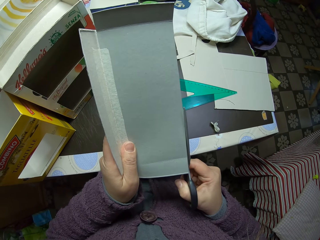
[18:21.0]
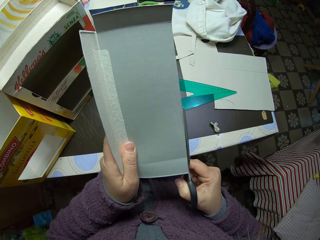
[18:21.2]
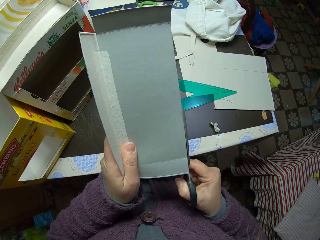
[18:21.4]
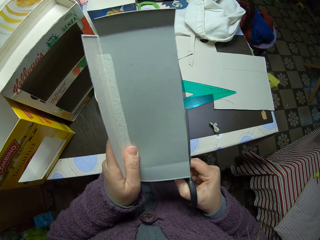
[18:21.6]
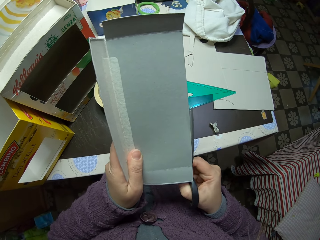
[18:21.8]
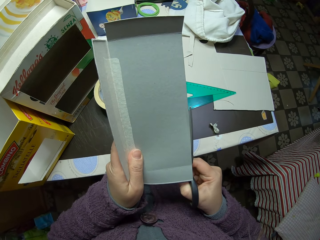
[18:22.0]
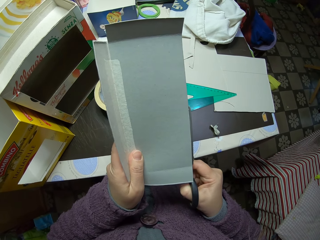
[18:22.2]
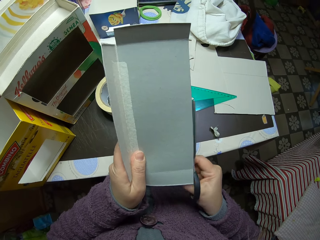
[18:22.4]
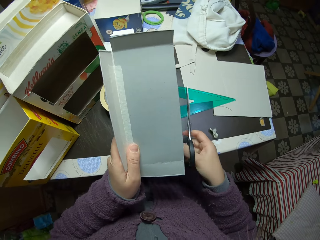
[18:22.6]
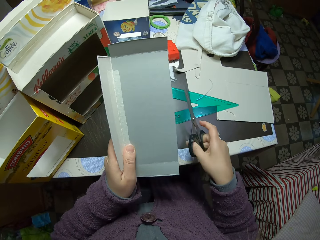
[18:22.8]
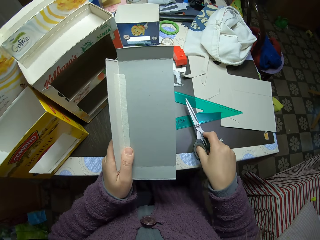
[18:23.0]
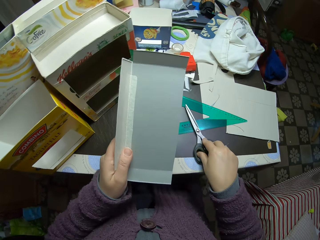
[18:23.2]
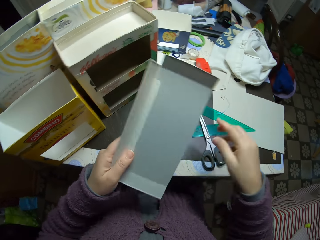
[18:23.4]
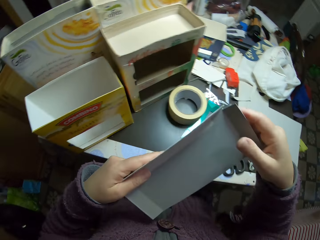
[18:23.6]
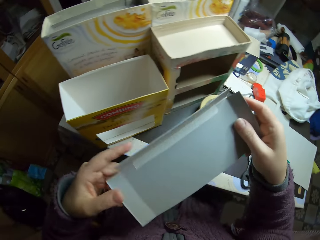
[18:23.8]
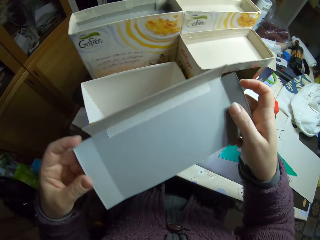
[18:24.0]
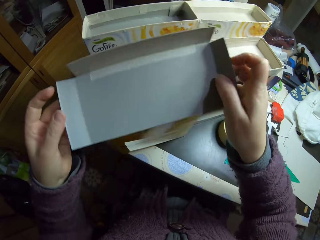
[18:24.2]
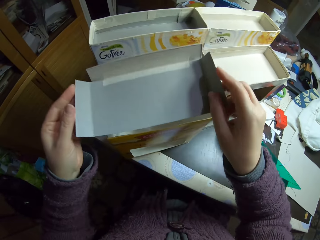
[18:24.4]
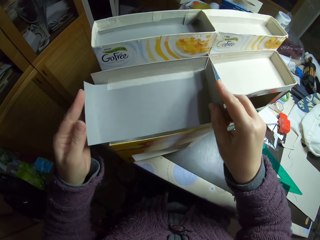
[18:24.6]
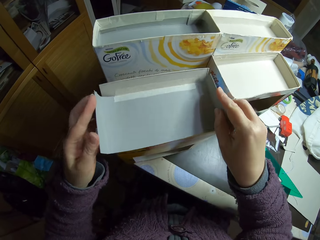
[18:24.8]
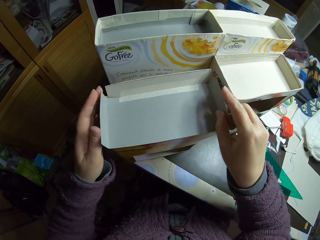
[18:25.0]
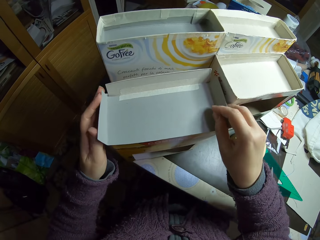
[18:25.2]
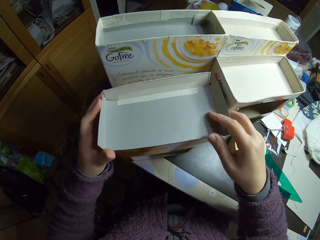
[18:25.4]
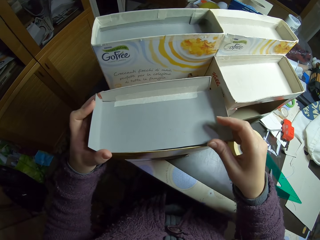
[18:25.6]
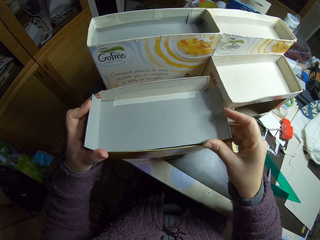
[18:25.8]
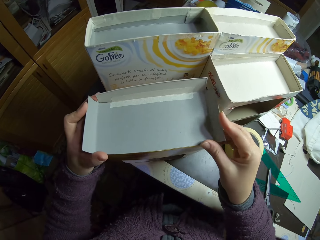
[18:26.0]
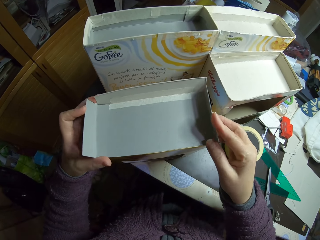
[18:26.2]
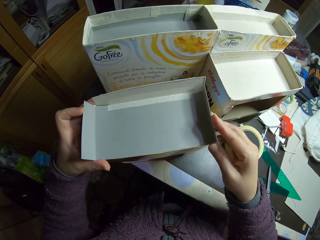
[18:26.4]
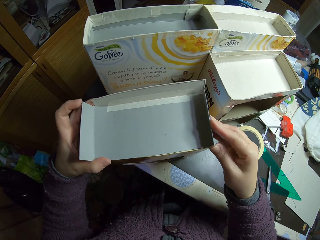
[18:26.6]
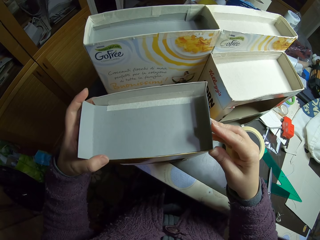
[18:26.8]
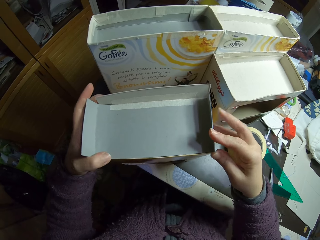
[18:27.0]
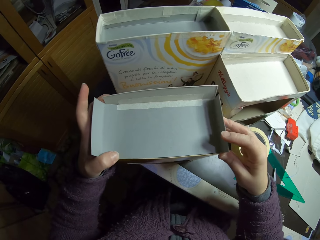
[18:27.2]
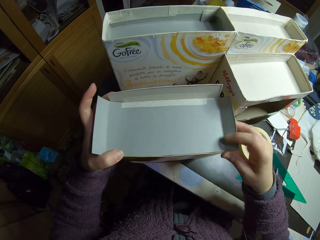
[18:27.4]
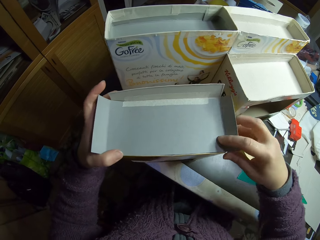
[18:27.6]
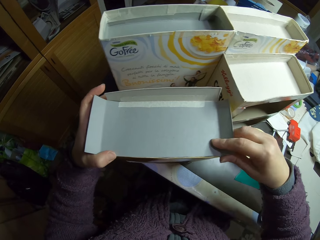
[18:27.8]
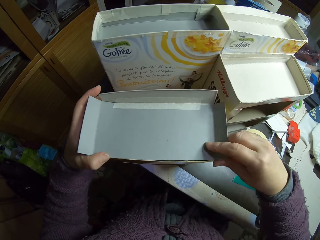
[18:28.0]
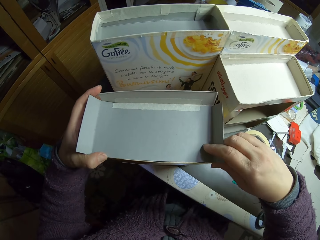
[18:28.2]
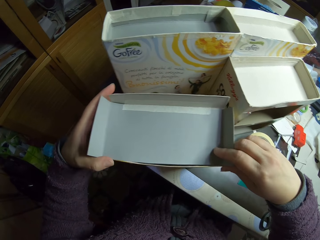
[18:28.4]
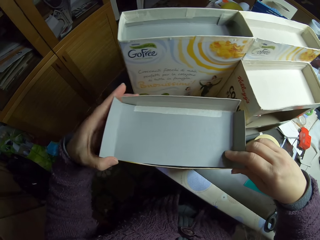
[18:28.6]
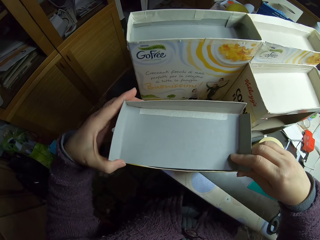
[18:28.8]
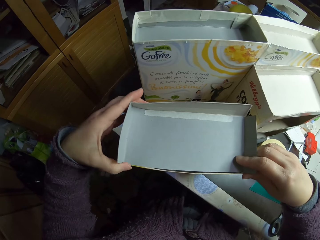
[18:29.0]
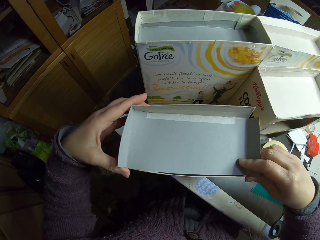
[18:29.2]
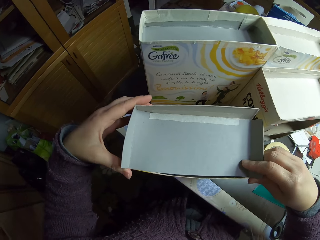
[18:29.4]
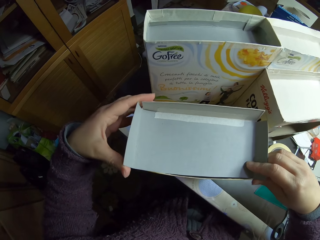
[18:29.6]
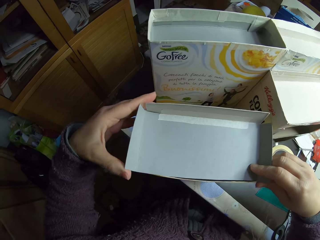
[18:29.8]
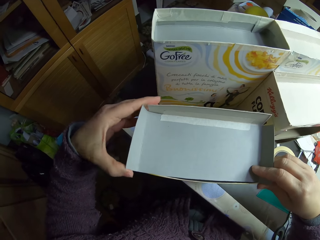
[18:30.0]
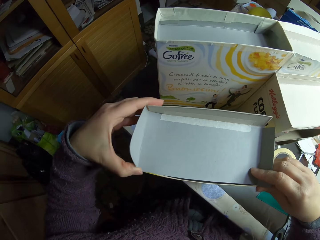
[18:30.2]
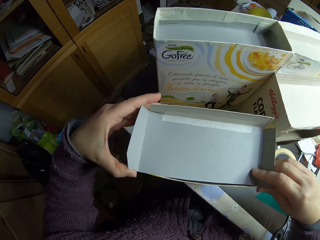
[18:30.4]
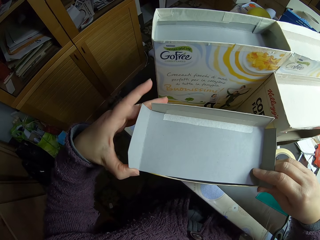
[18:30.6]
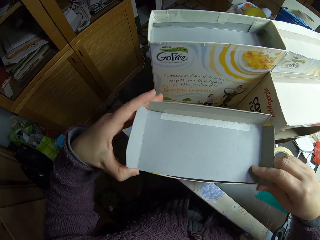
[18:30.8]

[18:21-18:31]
The camera wearer puts the scissors on the table. They place the carton piece or card box on top of the cardboard box. They fold the ends of the card box.

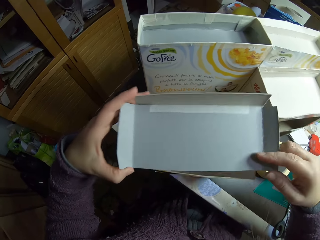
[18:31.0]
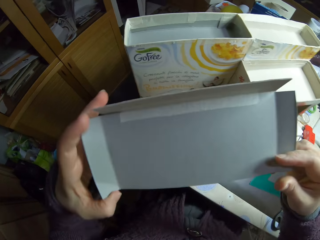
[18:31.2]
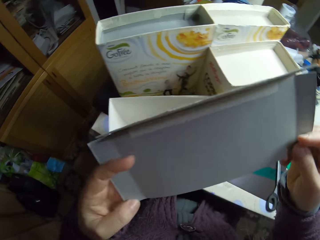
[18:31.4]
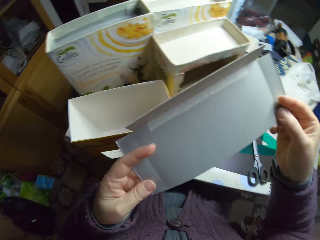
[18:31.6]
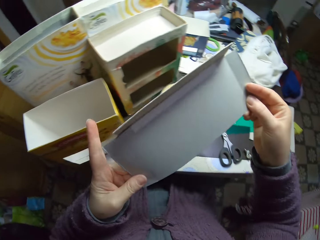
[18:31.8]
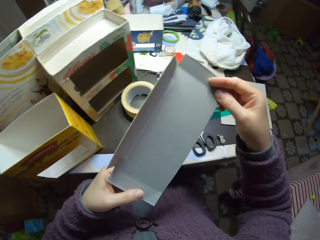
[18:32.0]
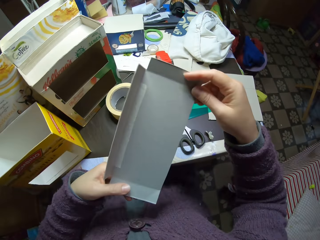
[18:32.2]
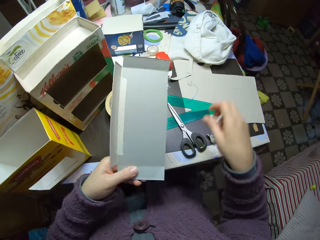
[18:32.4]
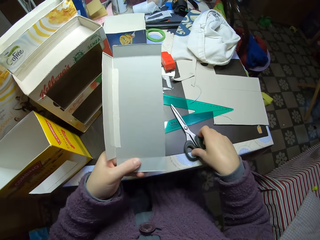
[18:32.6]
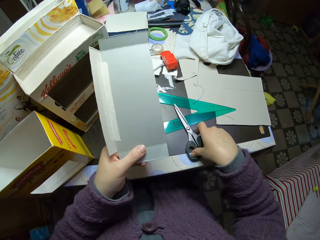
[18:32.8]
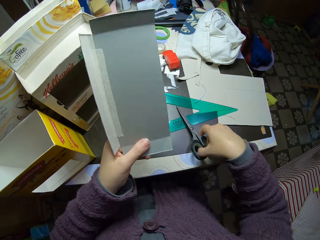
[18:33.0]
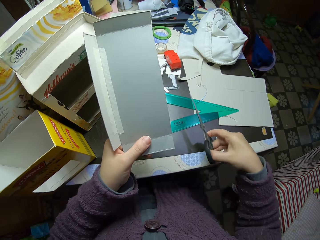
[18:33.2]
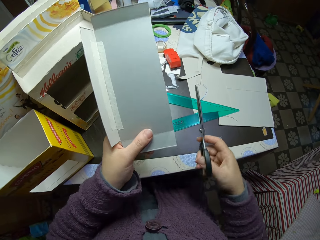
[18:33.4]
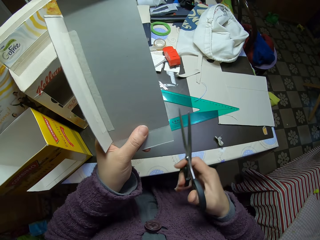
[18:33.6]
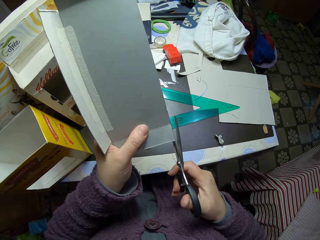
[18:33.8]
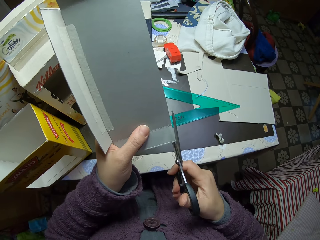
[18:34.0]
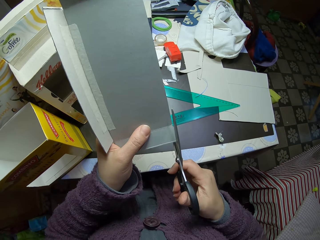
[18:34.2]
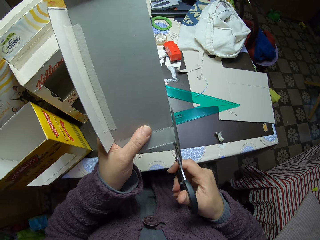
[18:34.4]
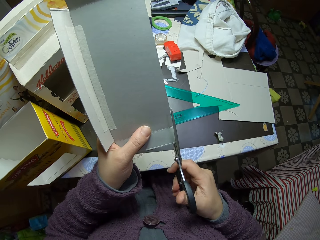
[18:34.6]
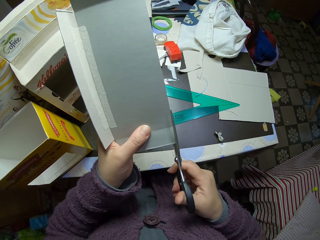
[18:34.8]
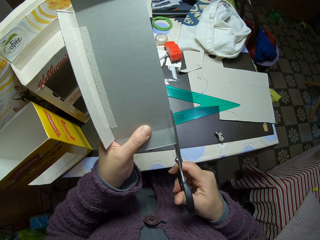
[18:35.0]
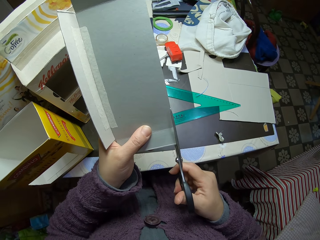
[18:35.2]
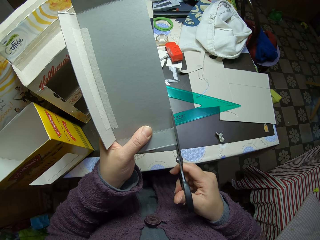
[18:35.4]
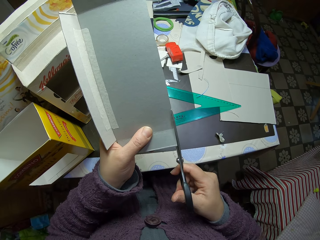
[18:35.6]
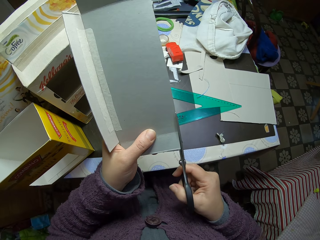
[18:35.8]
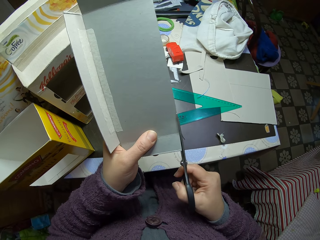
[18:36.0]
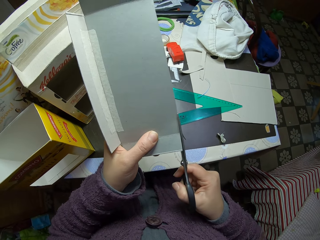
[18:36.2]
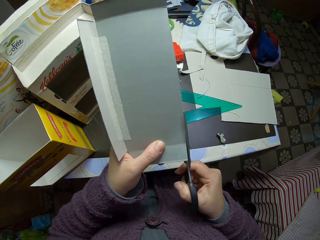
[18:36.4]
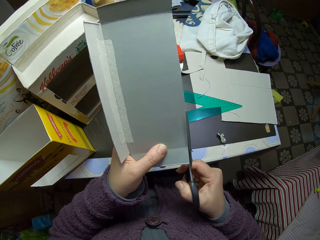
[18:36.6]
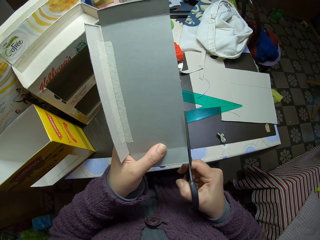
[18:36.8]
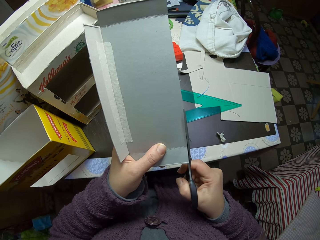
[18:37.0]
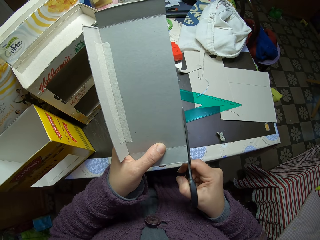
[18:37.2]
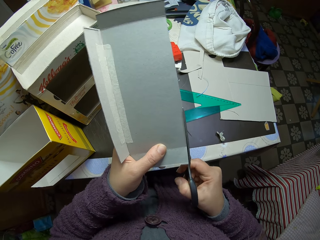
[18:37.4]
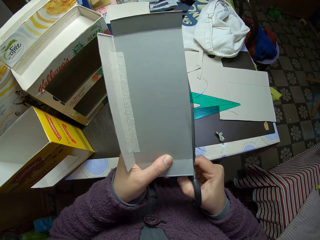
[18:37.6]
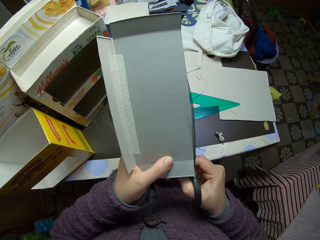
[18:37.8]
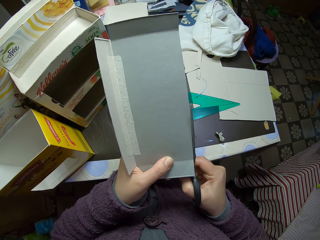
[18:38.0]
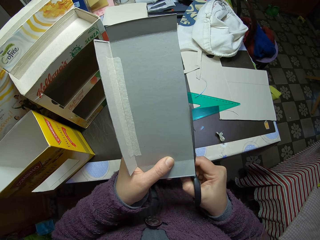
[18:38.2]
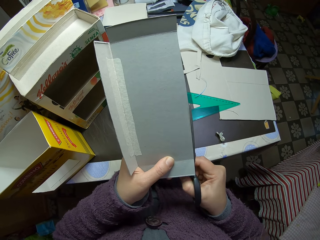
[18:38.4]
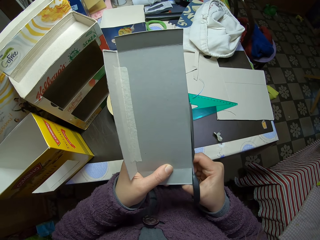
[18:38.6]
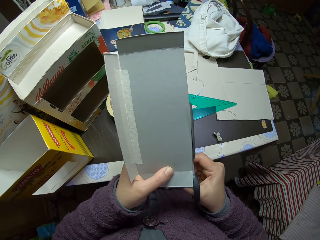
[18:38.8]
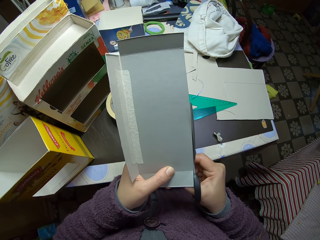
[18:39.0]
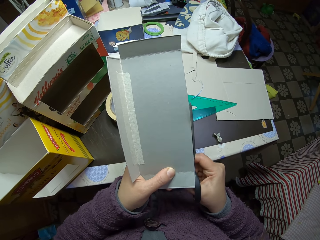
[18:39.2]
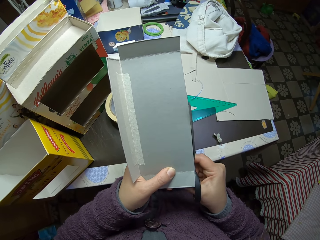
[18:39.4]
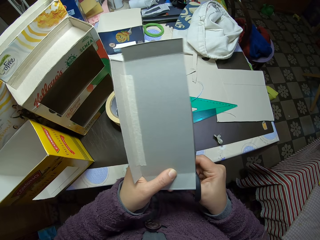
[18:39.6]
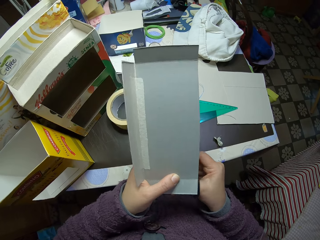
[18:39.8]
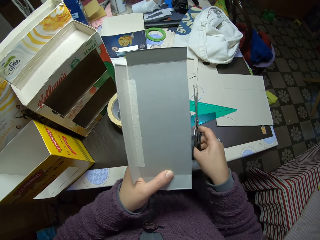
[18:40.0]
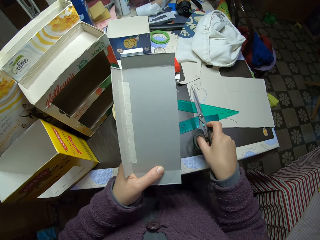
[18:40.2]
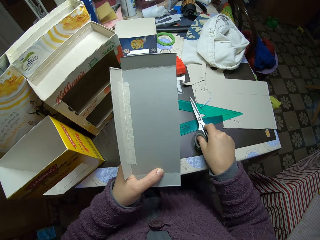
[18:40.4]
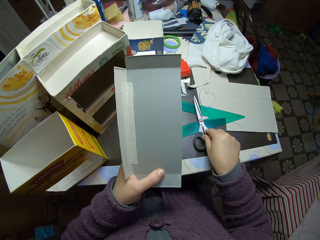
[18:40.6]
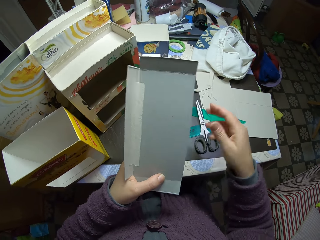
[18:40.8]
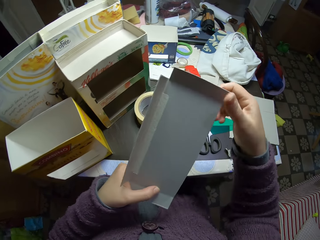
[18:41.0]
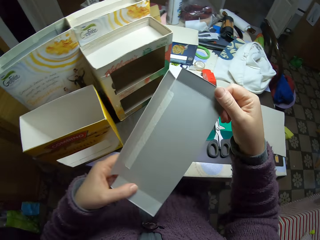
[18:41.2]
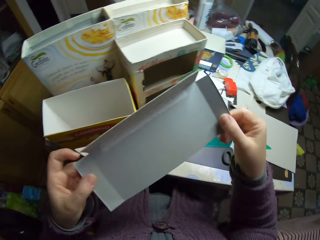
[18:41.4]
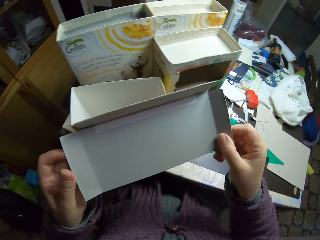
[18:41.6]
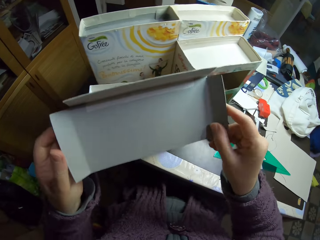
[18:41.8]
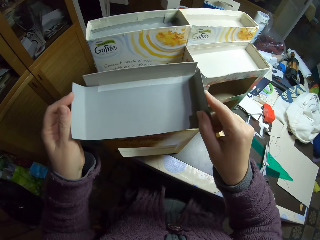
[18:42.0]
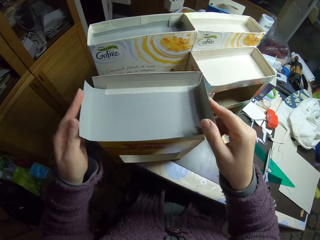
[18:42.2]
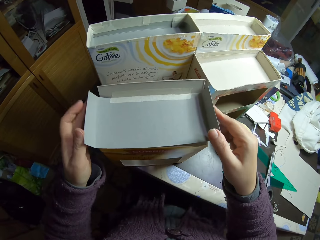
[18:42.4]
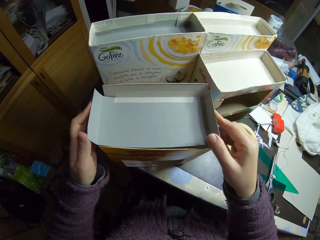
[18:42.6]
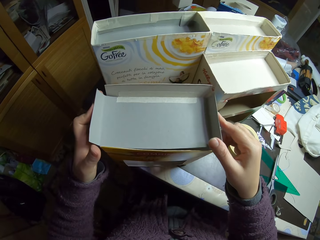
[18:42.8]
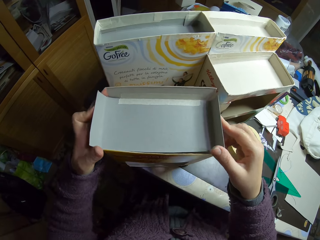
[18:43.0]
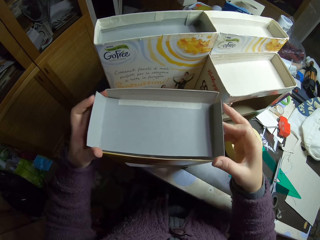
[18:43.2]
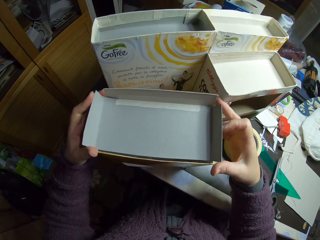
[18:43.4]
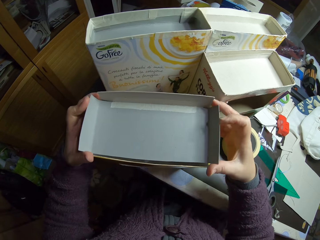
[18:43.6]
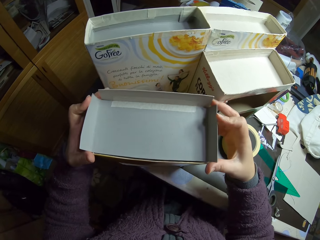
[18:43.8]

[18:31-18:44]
The camera wearer removes the carton piece from on top of the cardboard box. She picks up the scissors from the table with her right hand. She cuts out a little piece off the carton piece with the scissors. She drops the scissors on the table. She places the carton piece on top of the cardboard box.
